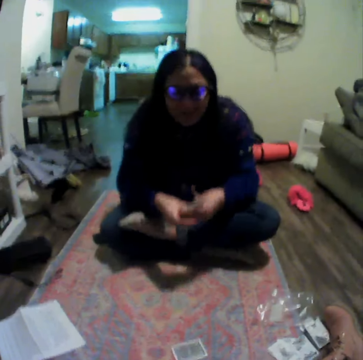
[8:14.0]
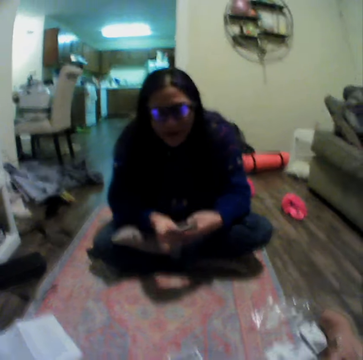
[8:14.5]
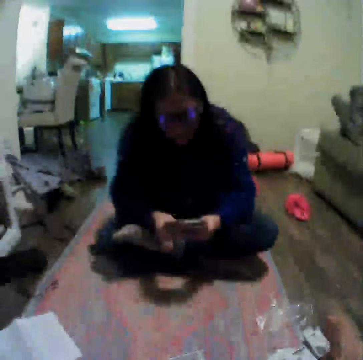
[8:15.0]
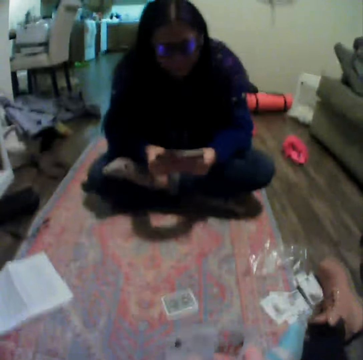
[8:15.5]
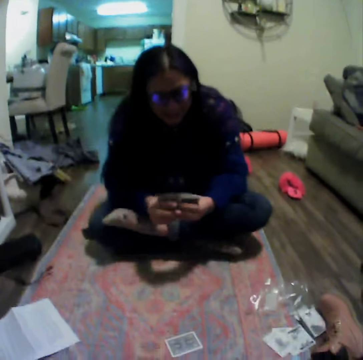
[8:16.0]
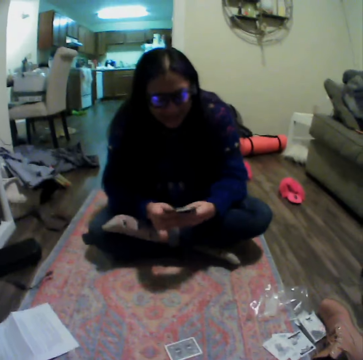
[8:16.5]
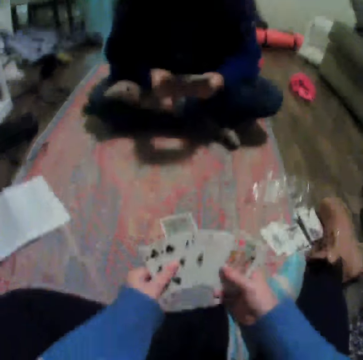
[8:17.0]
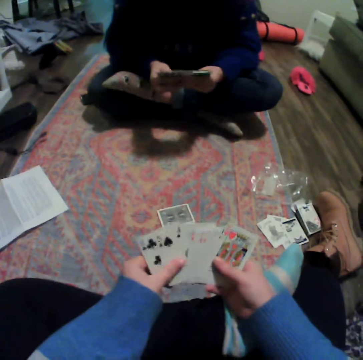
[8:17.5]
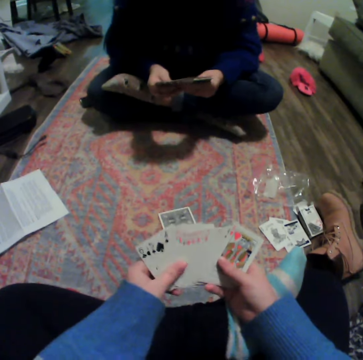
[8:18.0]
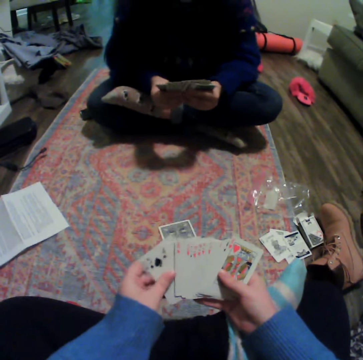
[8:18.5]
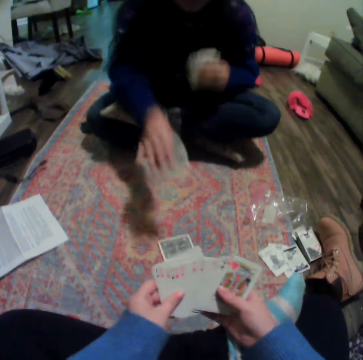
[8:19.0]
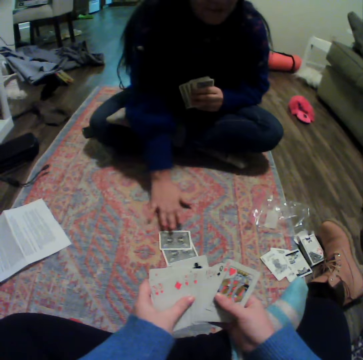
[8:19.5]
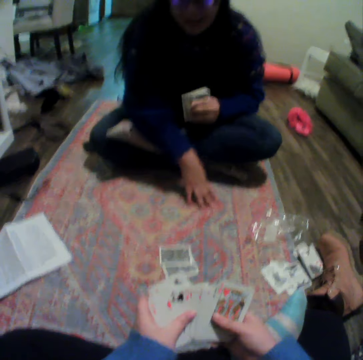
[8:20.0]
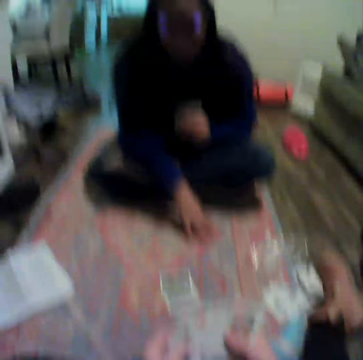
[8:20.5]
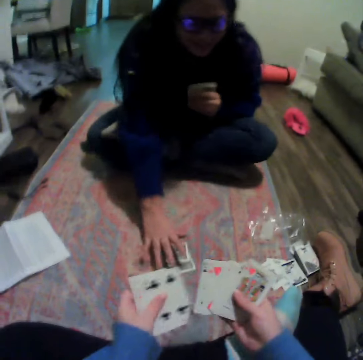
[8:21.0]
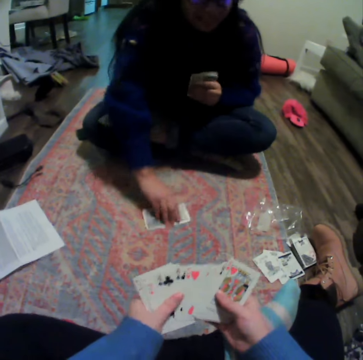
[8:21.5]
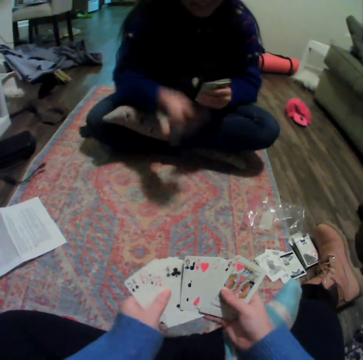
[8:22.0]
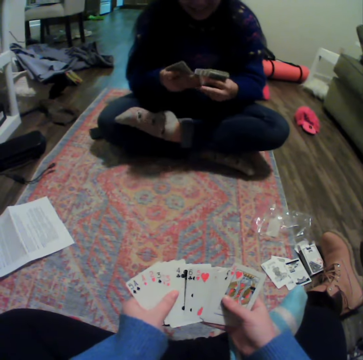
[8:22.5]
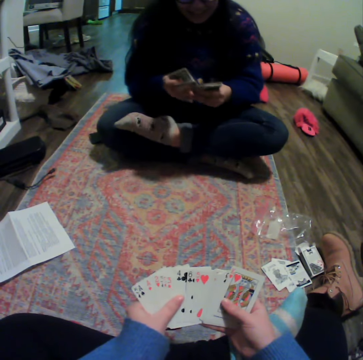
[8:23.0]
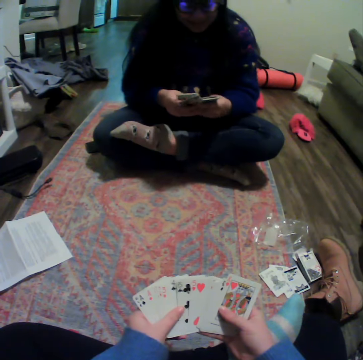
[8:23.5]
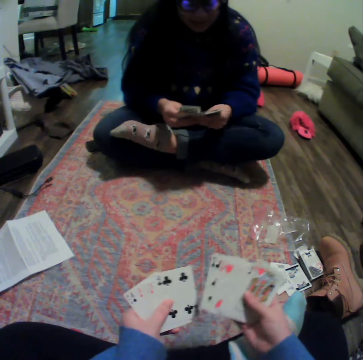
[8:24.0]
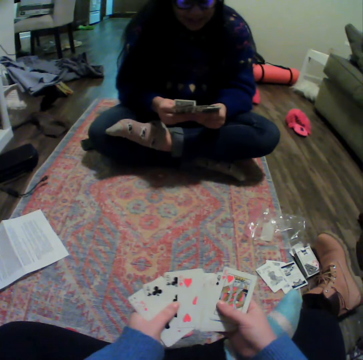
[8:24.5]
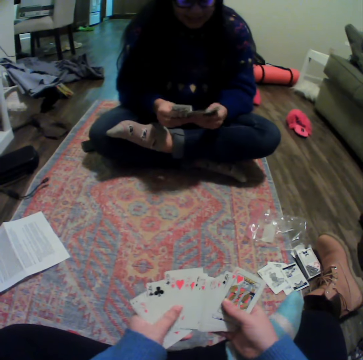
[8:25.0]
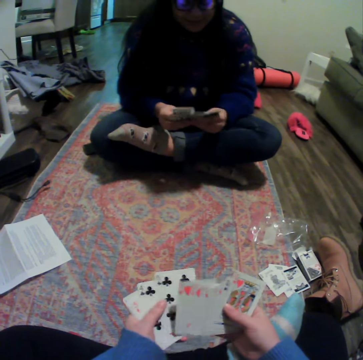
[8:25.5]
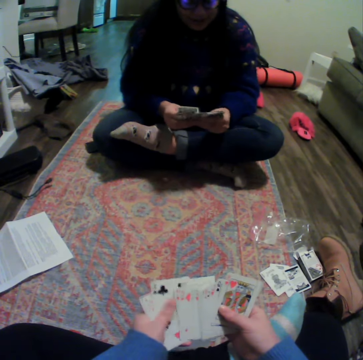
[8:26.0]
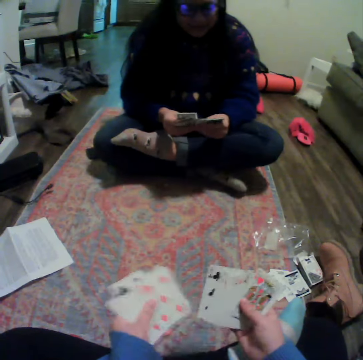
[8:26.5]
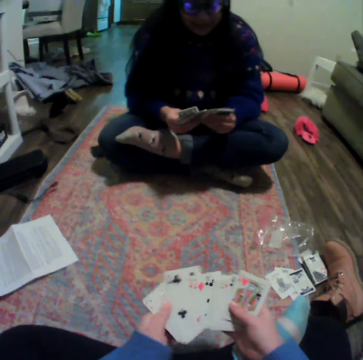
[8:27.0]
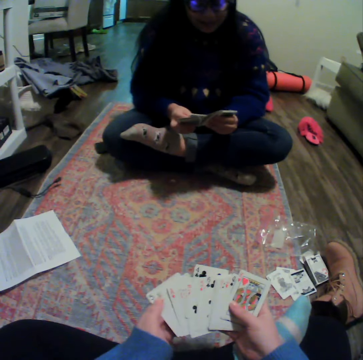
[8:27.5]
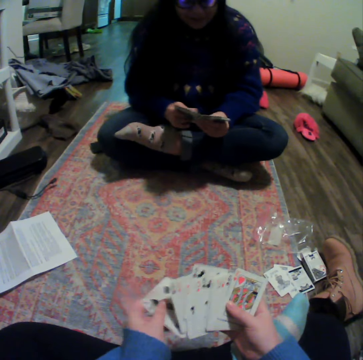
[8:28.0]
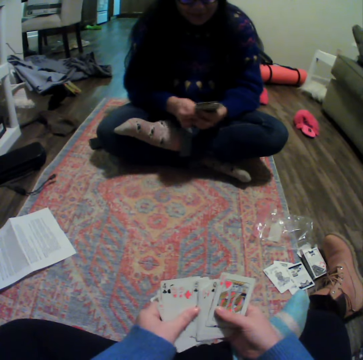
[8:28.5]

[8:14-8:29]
A lady spreads cards. The camera wearer spreads cards. The lady places a card on the carpet. The camera wearer organizes her cards. They reshuffle cards. The lady picks up cards. The camera wearer spreads cards. The lady organizes her cards. The lady spreads cards.

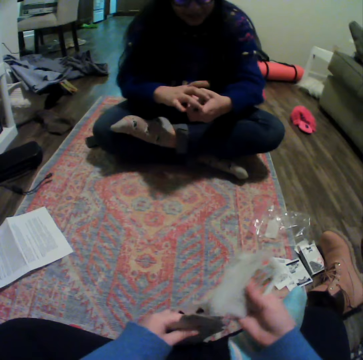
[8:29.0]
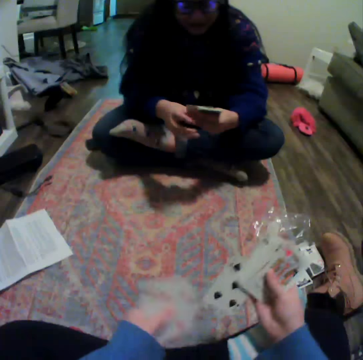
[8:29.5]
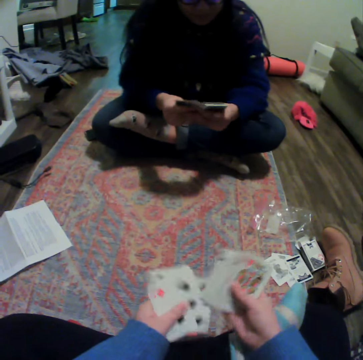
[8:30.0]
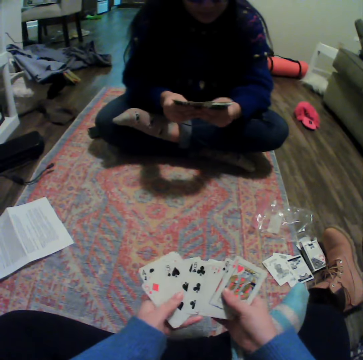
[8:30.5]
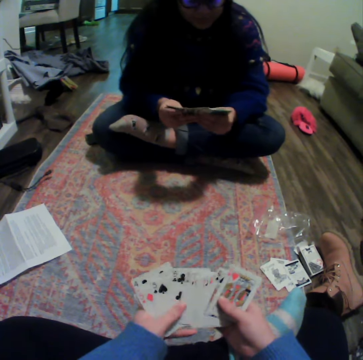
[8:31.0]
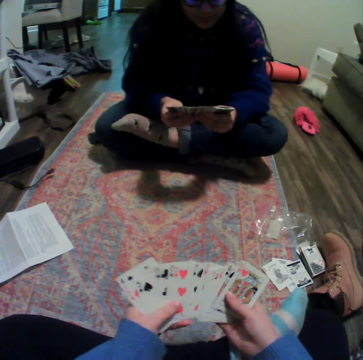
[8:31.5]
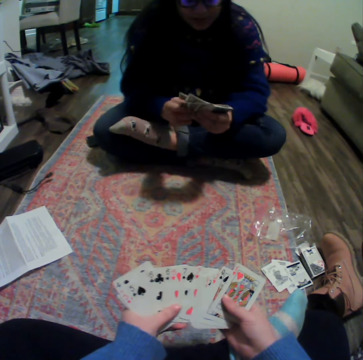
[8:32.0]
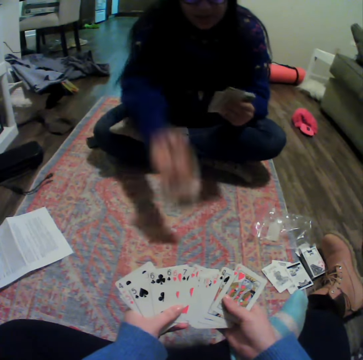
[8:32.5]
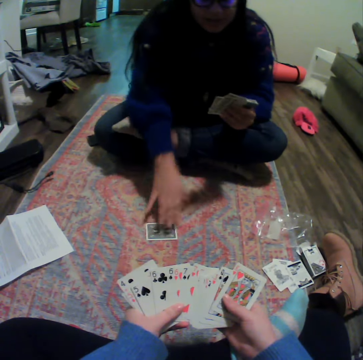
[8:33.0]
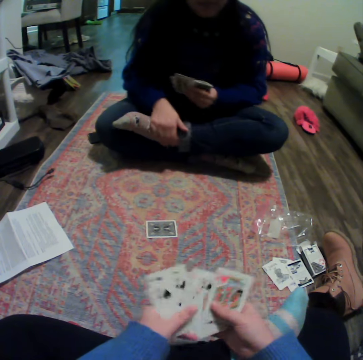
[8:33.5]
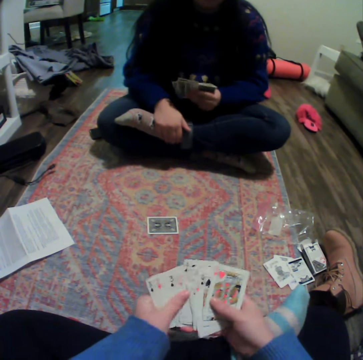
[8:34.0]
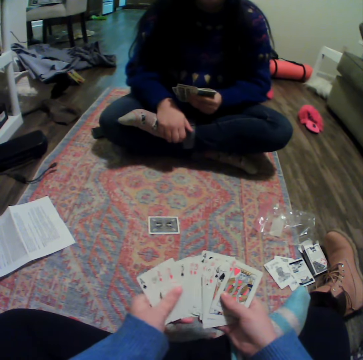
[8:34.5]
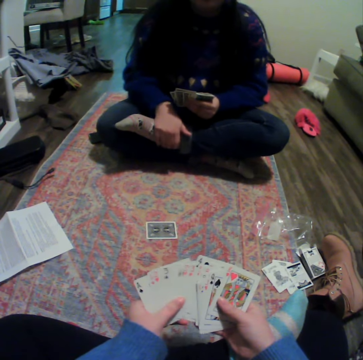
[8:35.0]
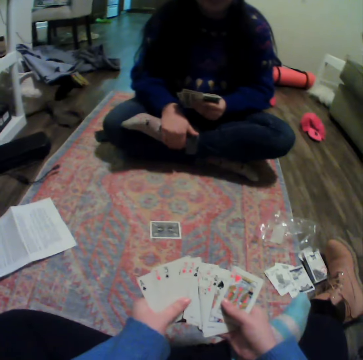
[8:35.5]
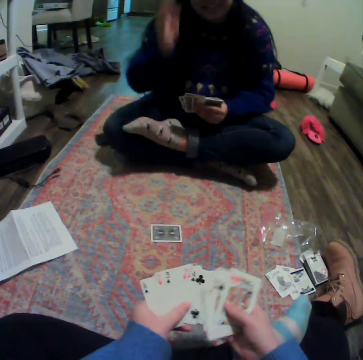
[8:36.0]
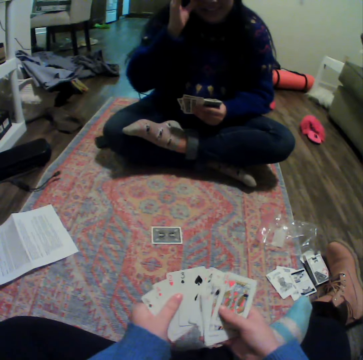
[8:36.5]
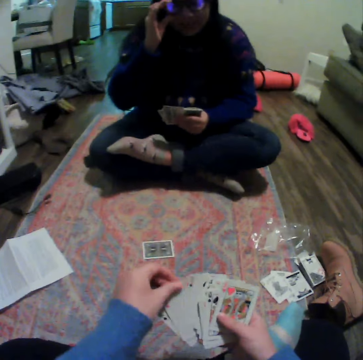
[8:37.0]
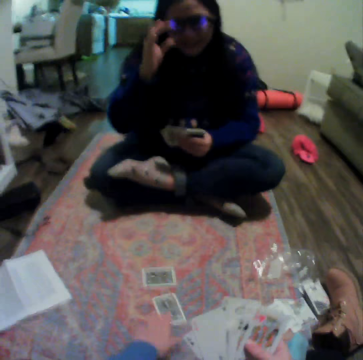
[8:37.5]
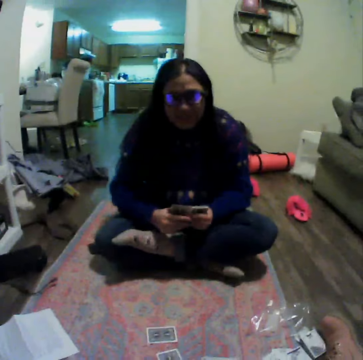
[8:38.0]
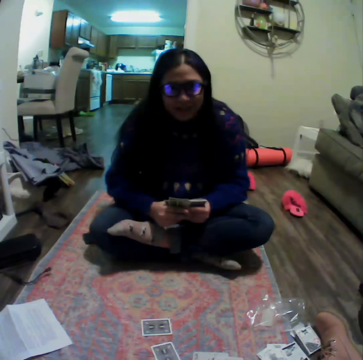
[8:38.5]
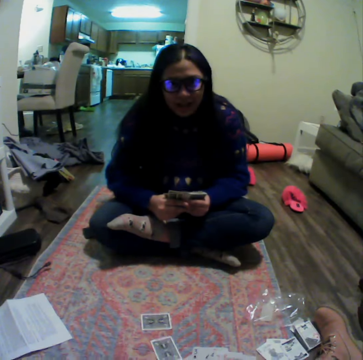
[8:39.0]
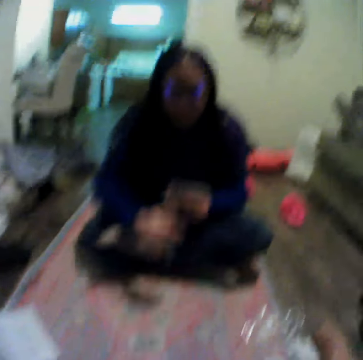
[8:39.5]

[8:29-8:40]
The camera wearer reshuffles cards. A lady gathers cards. The camera wearer spreads cards. The lady places a card on the carpet. The lady adjusts her glasses. The camera wearer places a card on the carpet.

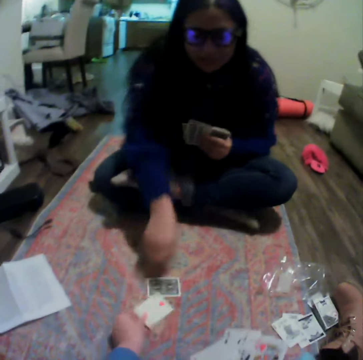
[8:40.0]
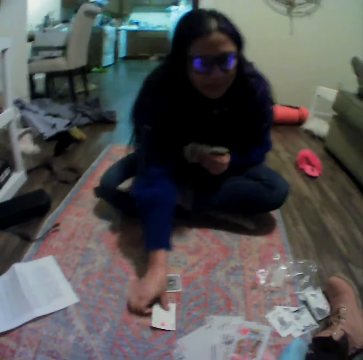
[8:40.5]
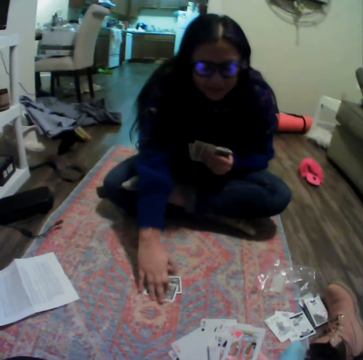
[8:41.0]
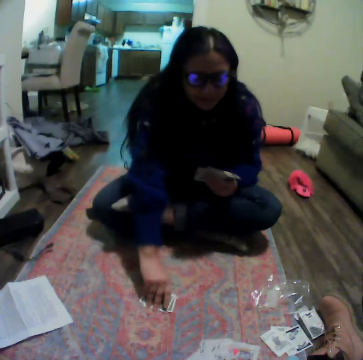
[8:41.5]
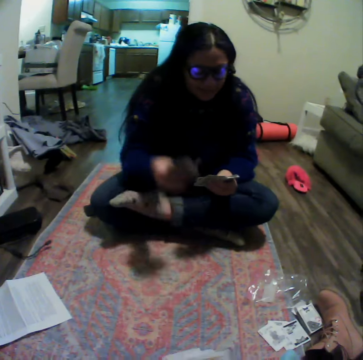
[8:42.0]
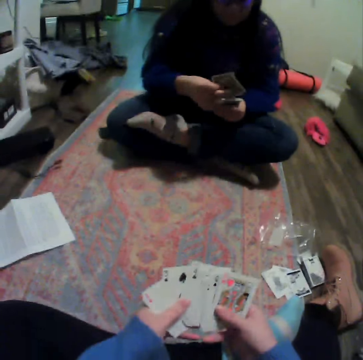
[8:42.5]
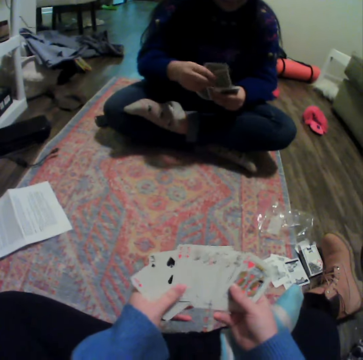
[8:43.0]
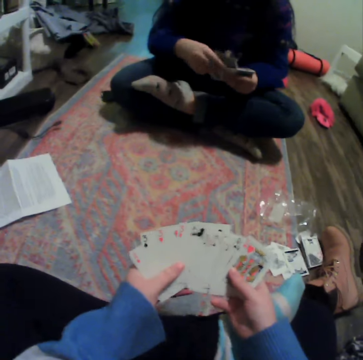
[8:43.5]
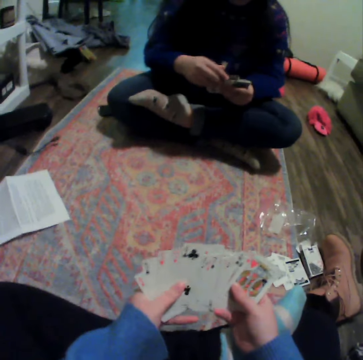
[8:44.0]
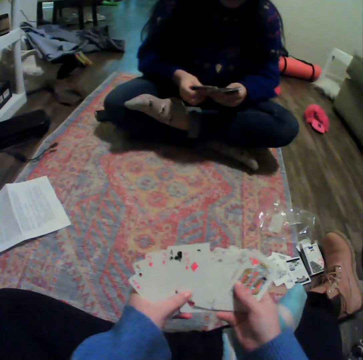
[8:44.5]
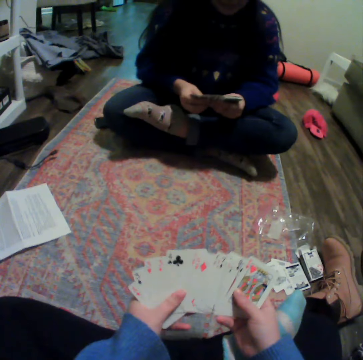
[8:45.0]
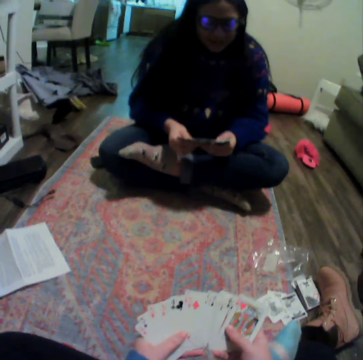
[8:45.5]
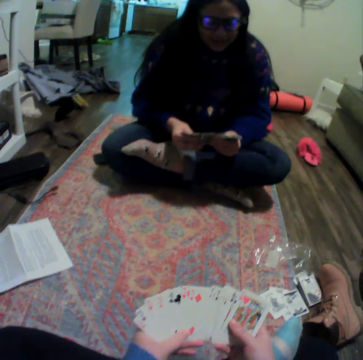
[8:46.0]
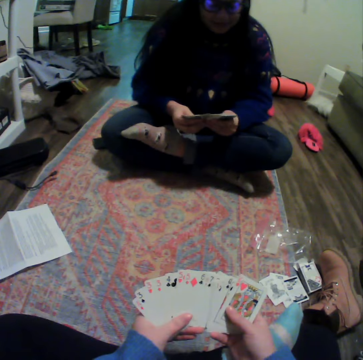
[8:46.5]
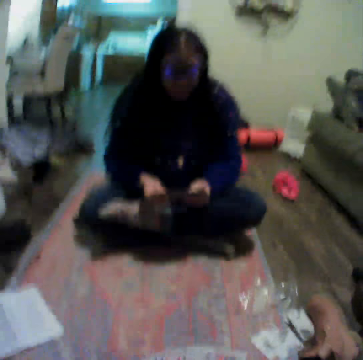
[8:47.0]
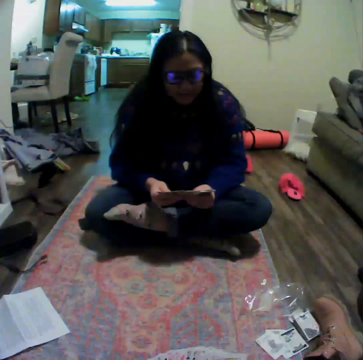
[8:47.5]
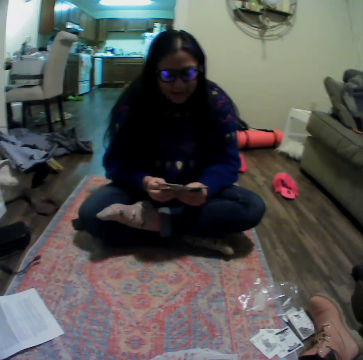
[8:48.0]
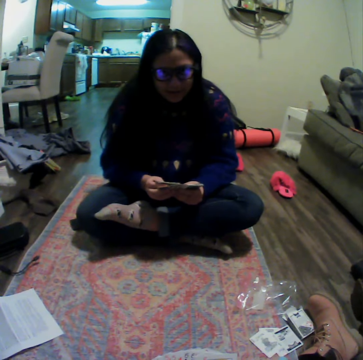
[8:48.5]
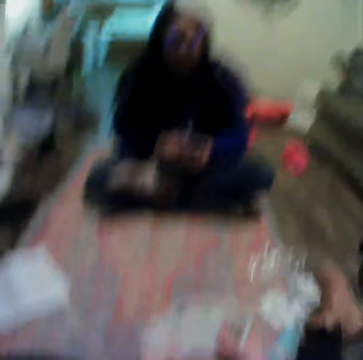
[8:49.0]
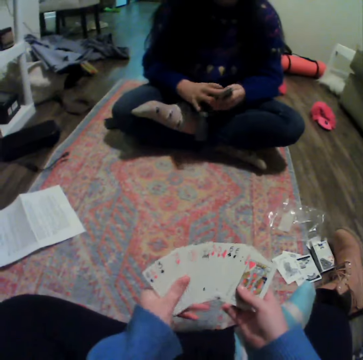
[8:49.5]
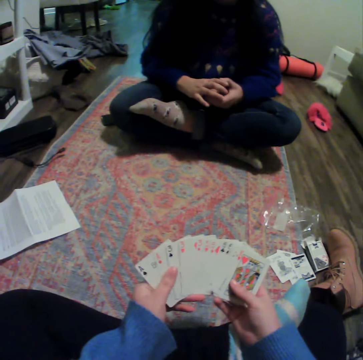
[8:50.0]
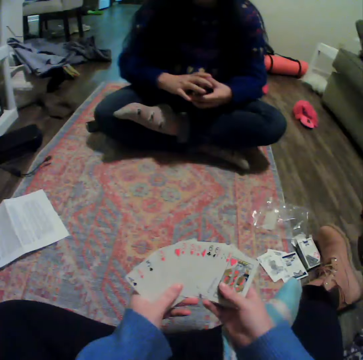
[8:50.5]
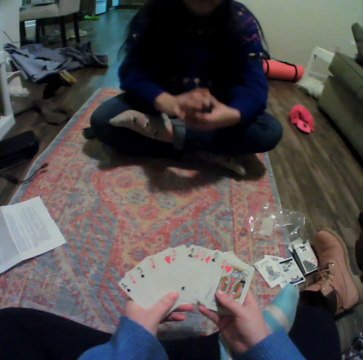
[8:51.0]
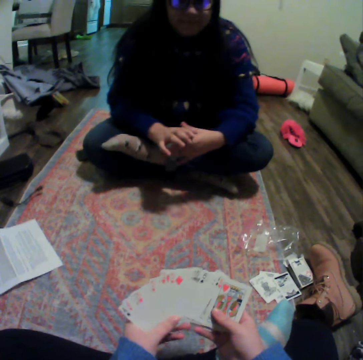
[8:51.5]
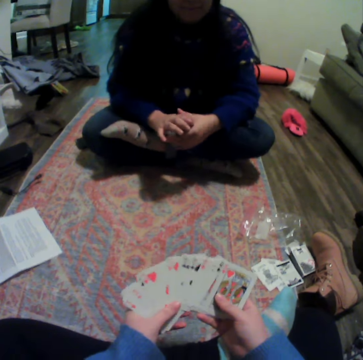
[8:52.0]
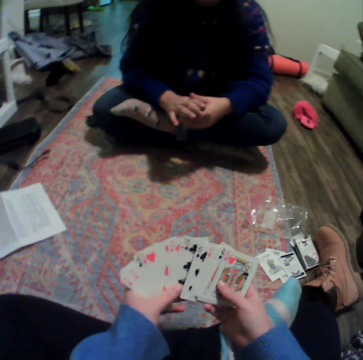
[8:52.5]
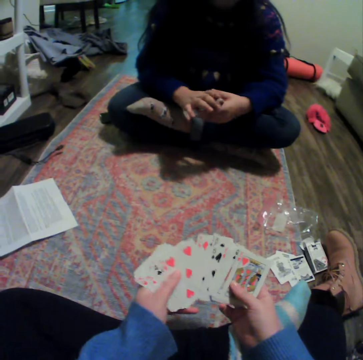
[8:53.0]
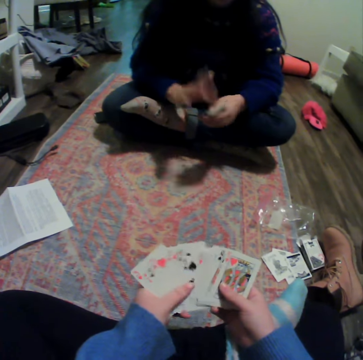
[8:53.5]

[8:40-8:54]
A lady picks up the cards on the carpet. The camera wearer spreads cards. The lady puts cards on other cards. The camera wearer organizes her cards. The lady spreads cards and organizes her cards. The lady gathers cards.
